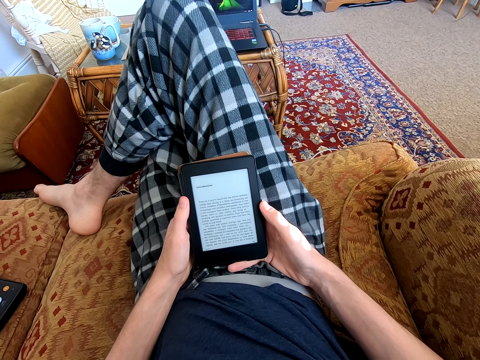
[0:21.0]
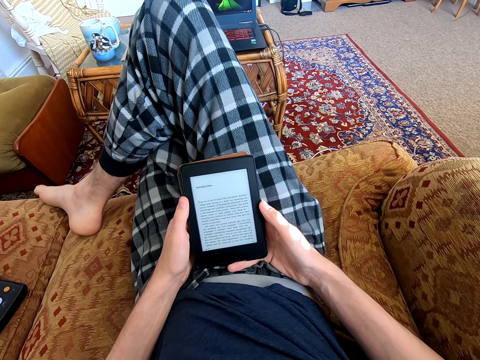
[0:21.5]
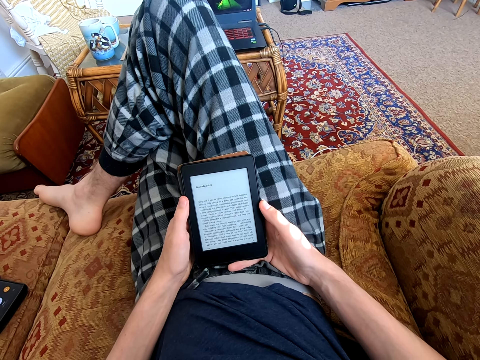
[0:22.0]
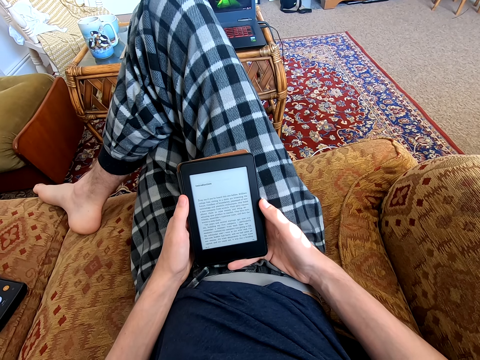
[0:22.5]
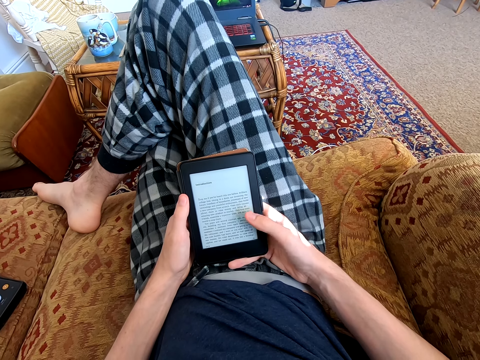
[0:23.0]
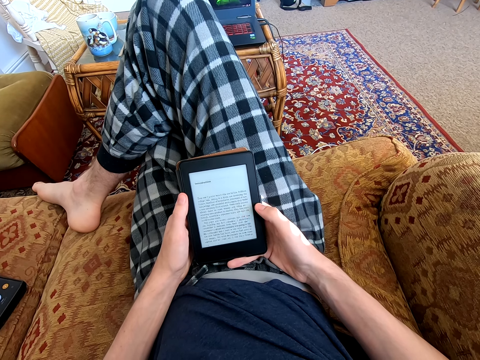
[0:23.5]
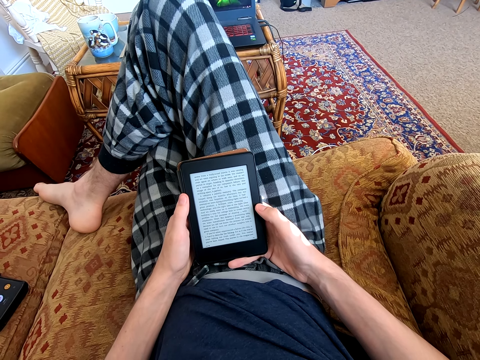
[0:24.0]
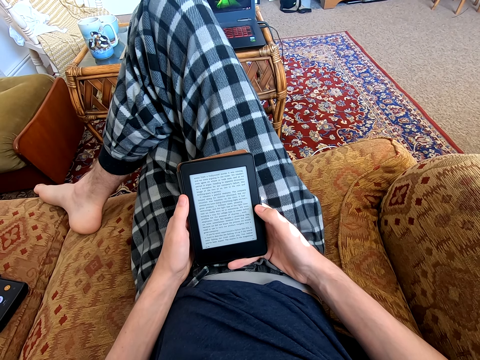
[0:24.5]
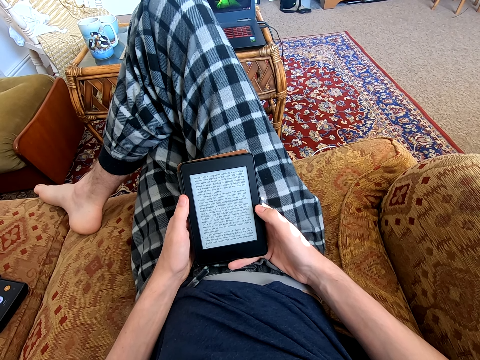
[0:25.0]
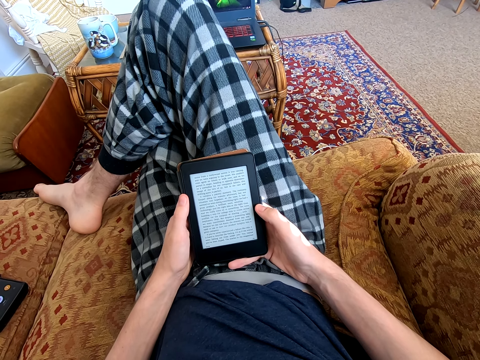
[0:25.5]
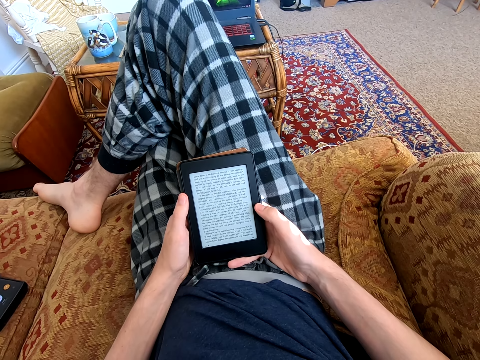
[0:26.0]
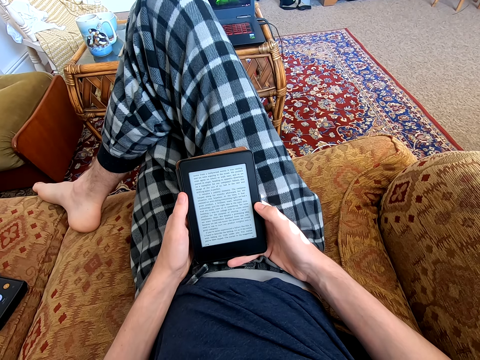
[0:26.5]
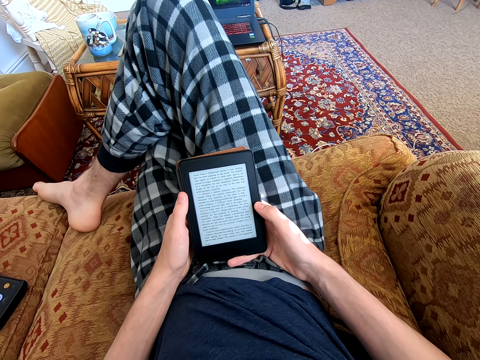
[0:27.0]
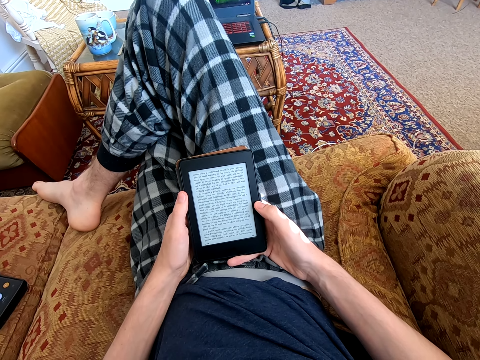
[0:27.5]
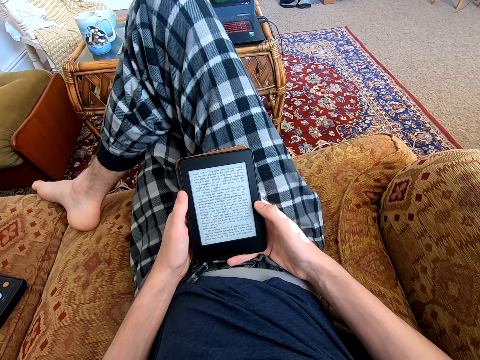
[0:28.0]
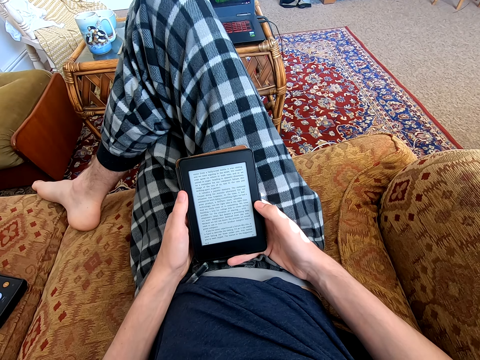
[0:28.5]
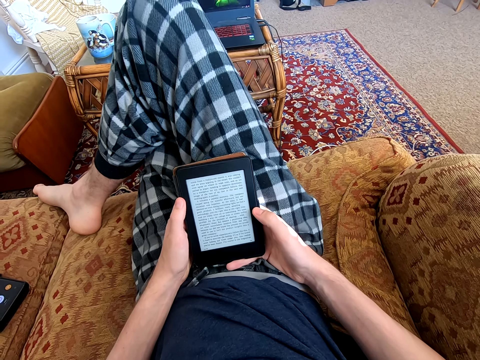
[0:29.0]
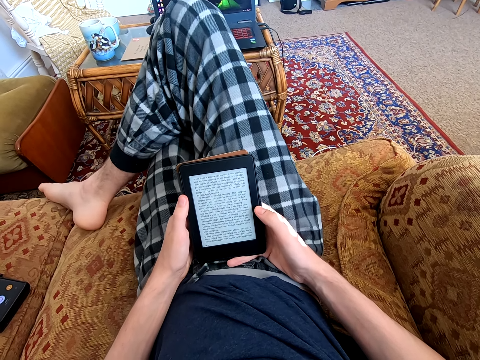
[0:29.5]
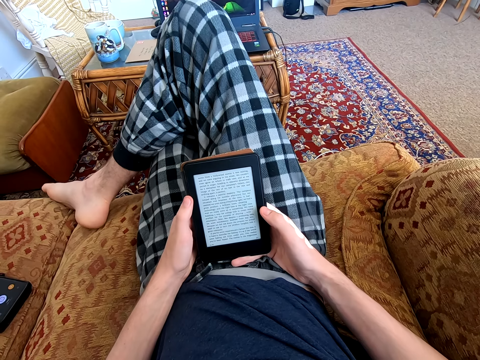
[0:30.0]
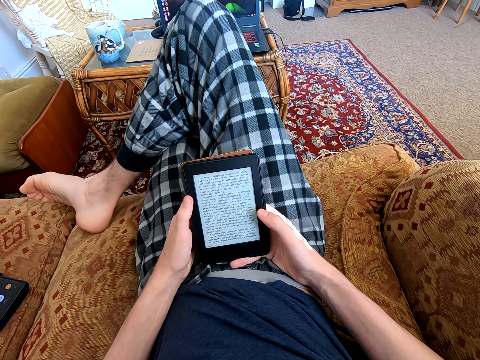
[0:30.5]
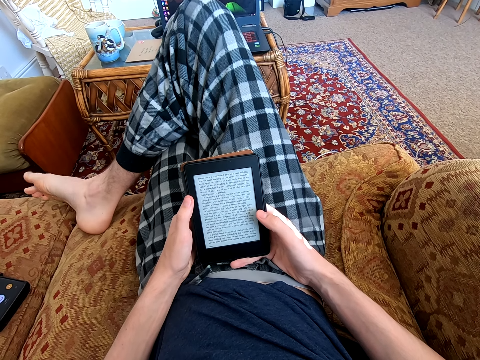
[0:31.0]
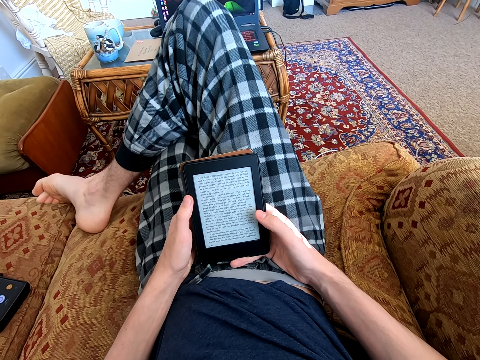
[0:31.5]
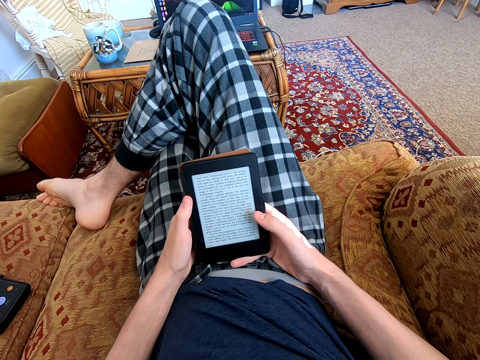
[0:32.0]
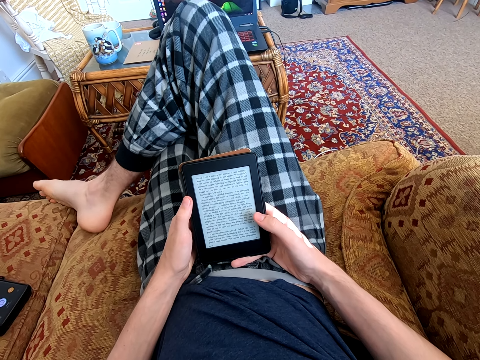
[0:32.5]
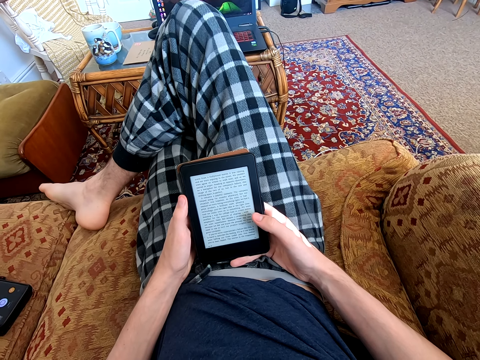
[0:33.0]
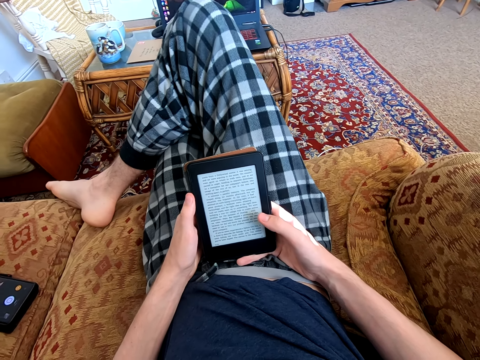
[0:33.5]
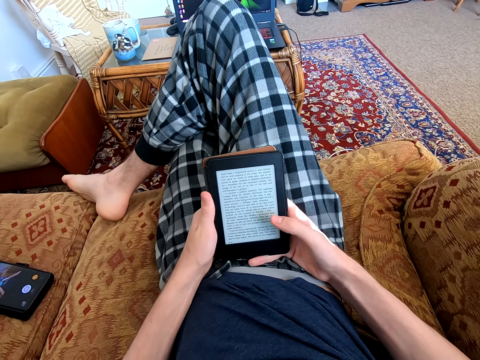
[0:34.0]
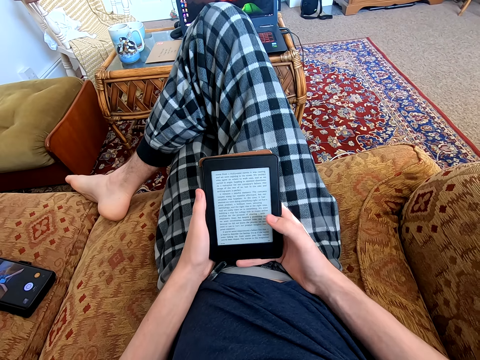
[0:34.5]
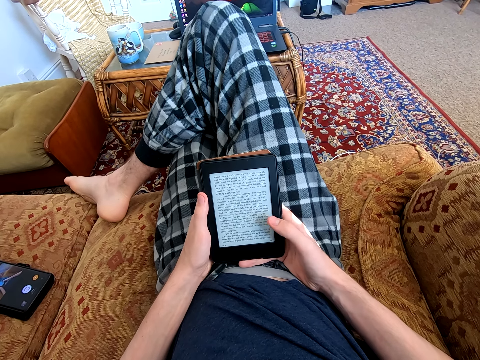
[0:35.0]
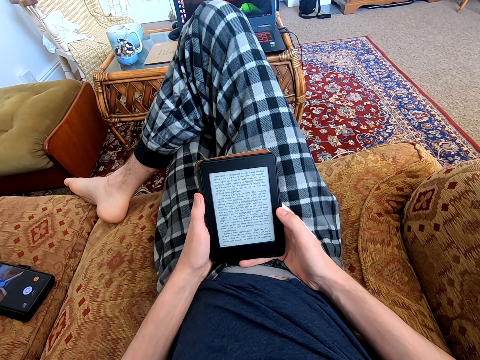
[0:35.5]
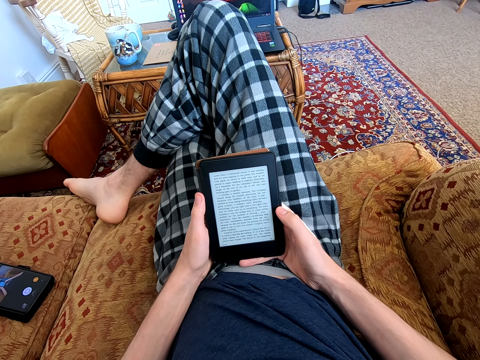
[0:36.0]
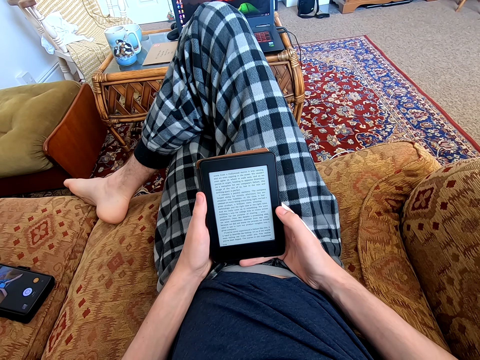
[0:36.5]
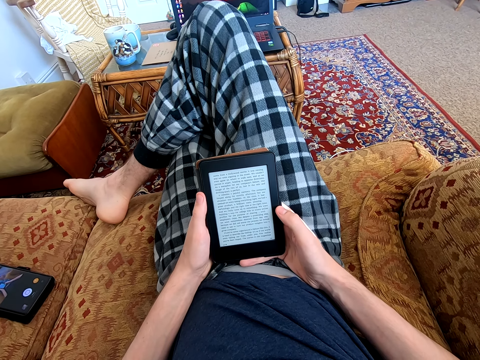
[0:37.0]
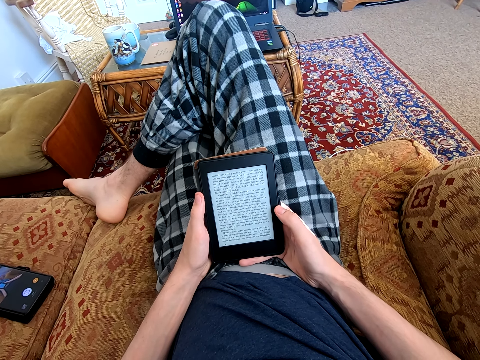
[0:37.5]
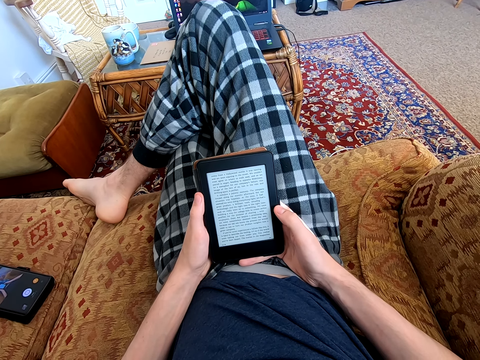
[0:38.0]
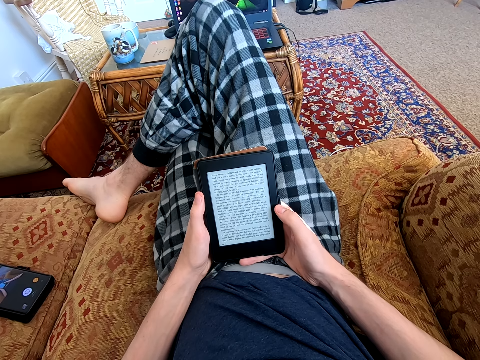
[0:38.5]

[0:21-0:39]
The camera wearer dials the tablet. They read on the tablet. They stretch their foot. They read on the tablet. They read on the tablet again.

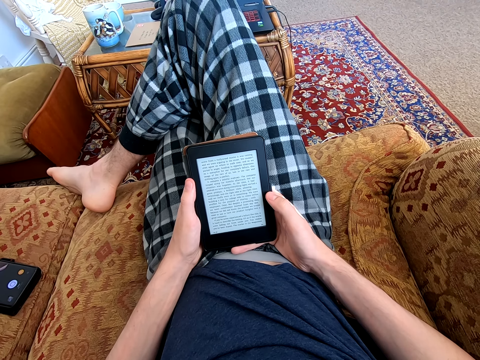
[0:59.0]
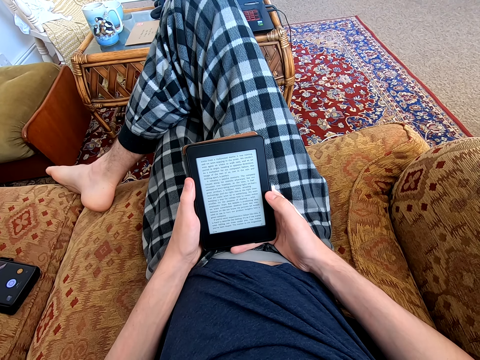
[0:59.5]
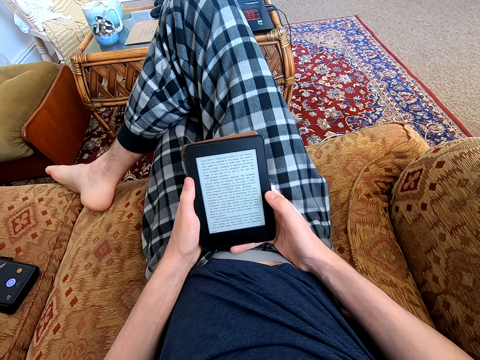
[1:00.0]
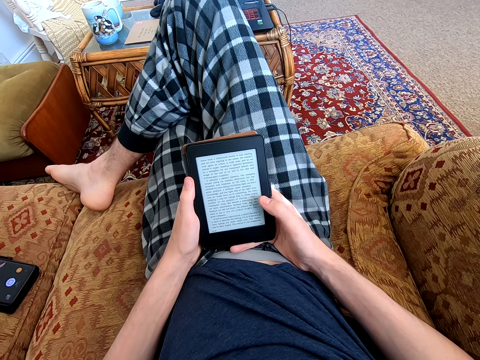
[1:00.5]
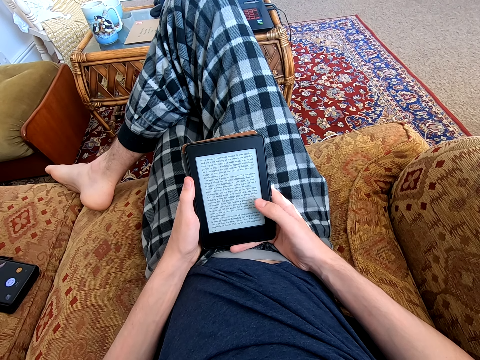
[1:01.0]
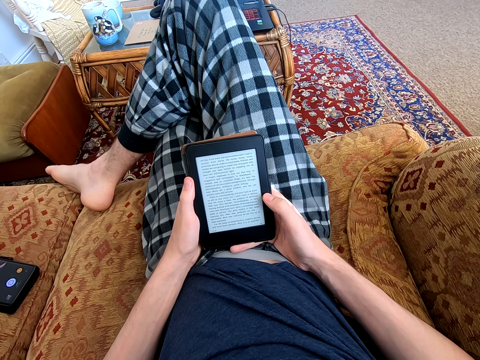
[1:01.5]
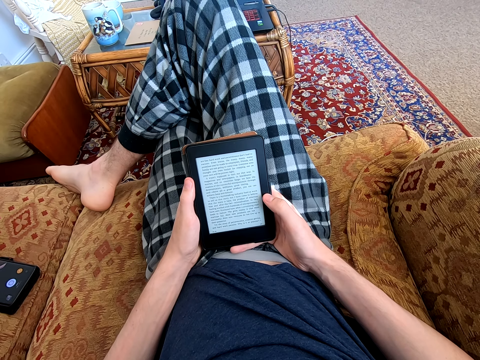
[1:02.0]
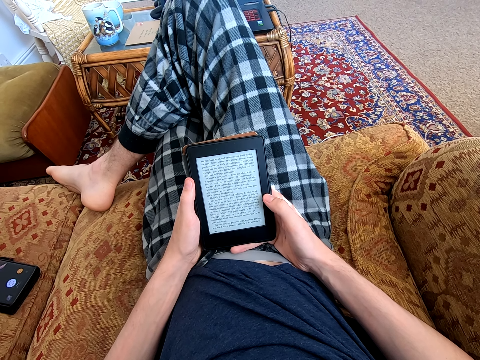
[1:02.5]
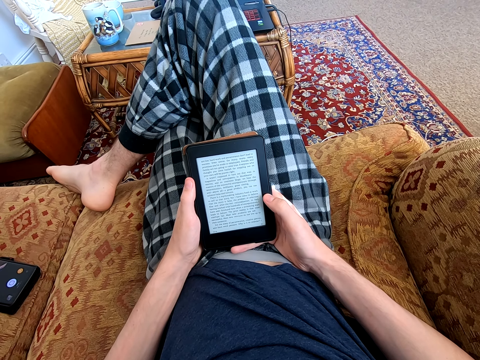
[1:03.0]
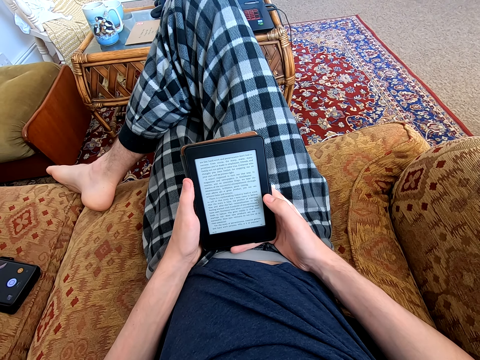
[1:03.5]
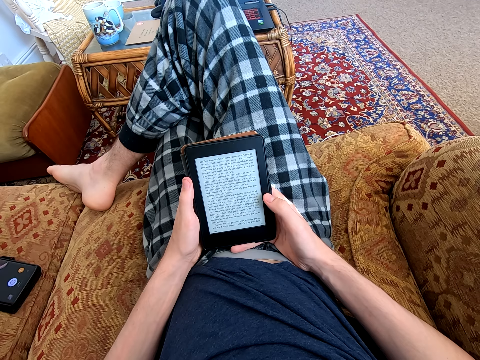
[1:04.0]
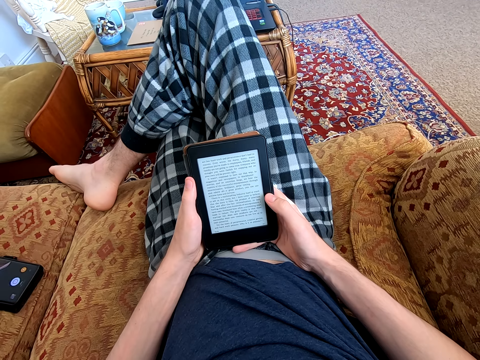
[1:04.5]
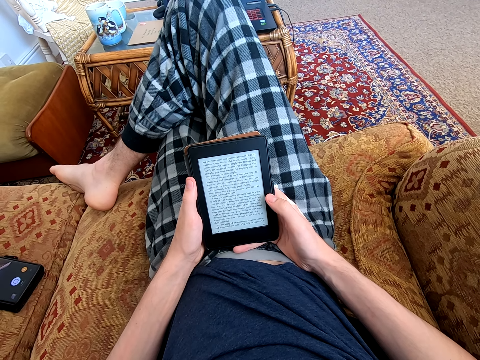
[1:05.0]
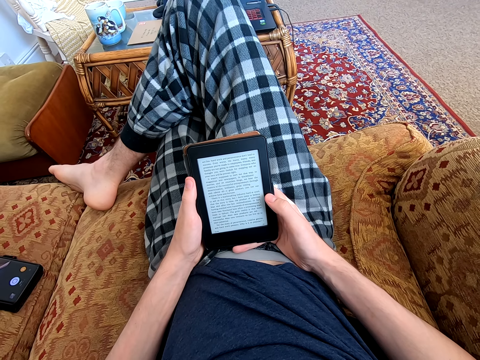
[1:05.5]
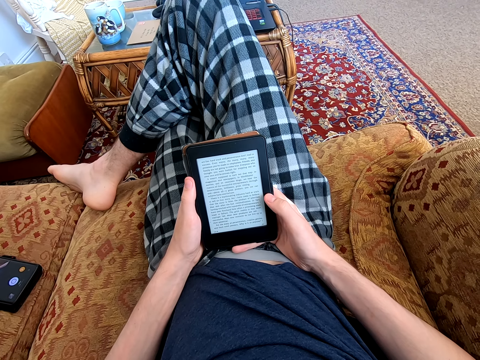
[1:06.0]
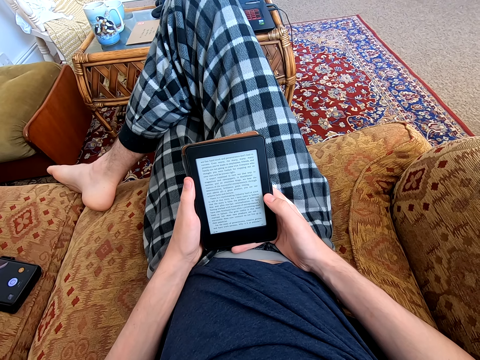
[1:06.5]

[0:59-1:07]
The camera wearer dials the tablet. They read on the tablet.
